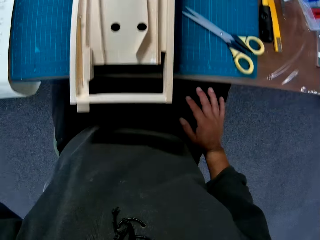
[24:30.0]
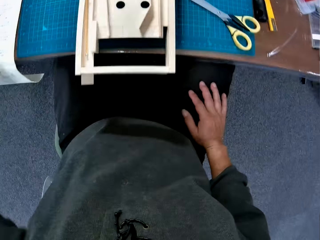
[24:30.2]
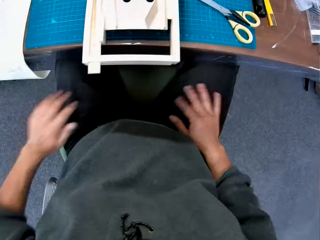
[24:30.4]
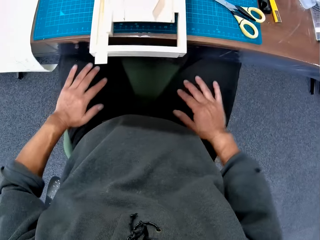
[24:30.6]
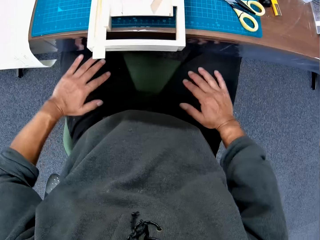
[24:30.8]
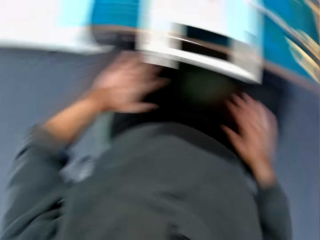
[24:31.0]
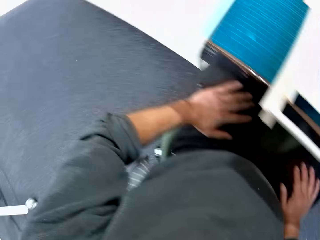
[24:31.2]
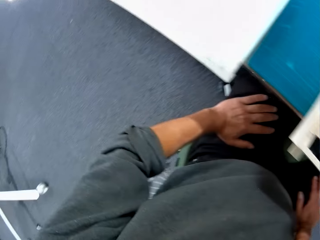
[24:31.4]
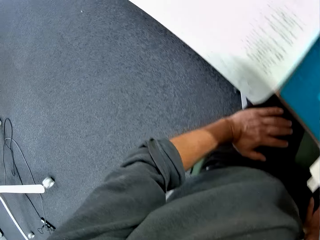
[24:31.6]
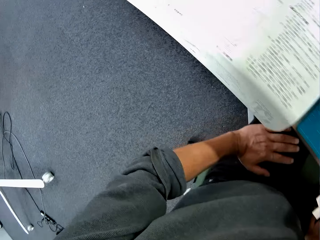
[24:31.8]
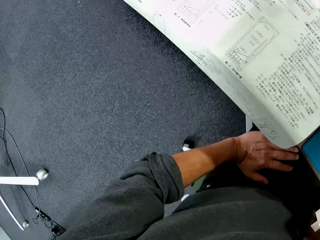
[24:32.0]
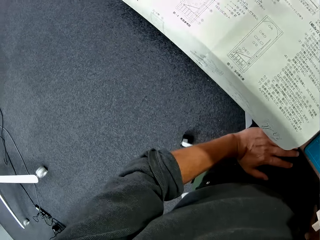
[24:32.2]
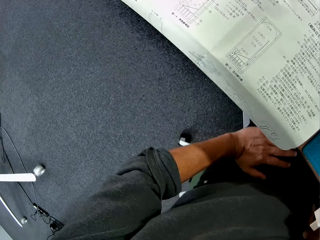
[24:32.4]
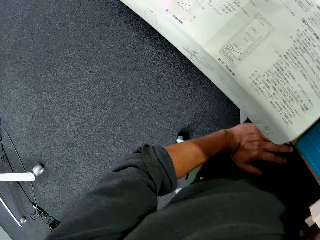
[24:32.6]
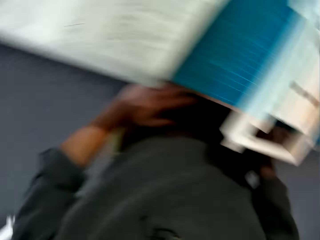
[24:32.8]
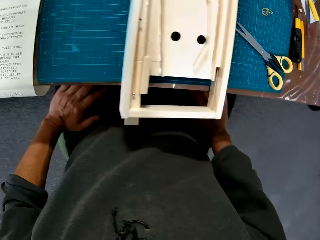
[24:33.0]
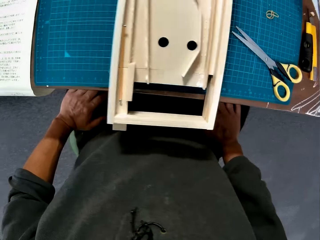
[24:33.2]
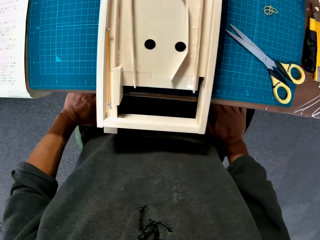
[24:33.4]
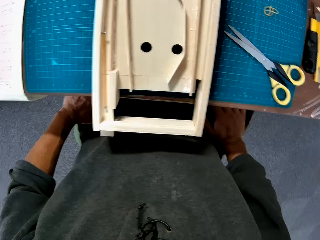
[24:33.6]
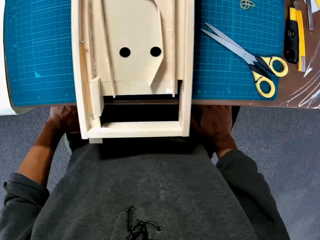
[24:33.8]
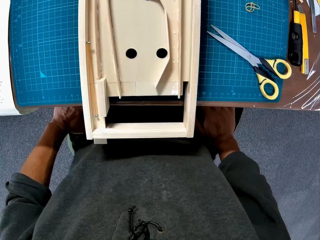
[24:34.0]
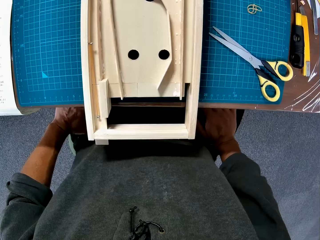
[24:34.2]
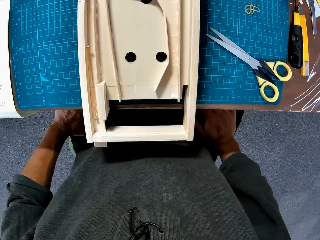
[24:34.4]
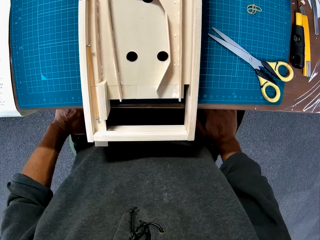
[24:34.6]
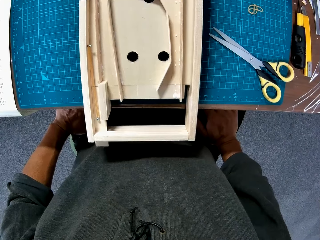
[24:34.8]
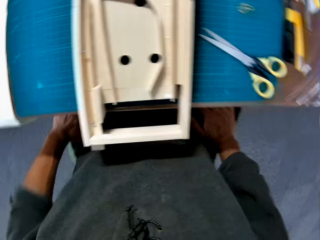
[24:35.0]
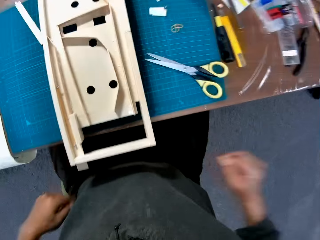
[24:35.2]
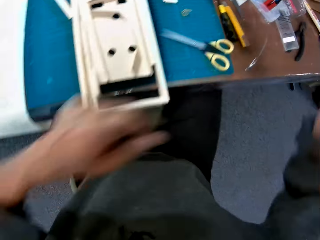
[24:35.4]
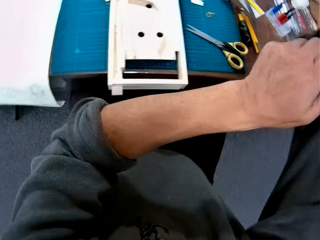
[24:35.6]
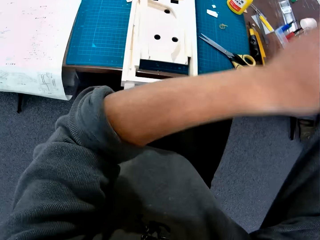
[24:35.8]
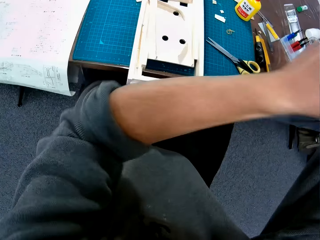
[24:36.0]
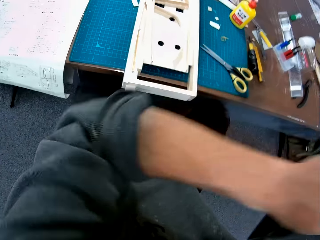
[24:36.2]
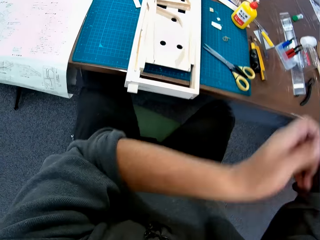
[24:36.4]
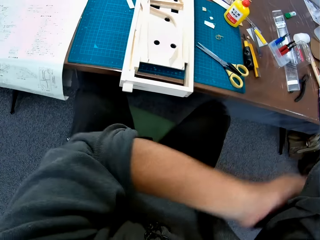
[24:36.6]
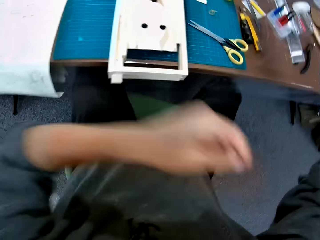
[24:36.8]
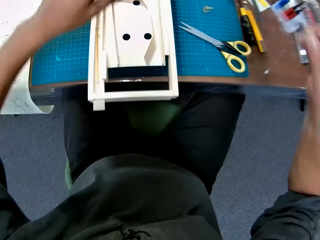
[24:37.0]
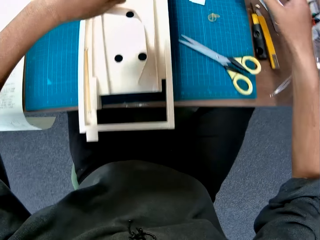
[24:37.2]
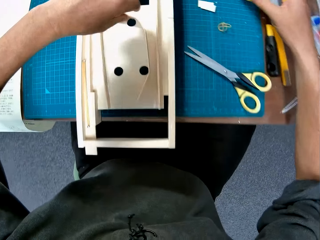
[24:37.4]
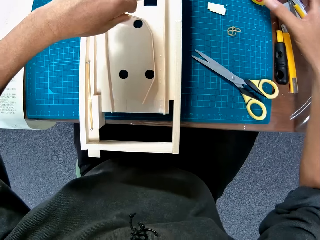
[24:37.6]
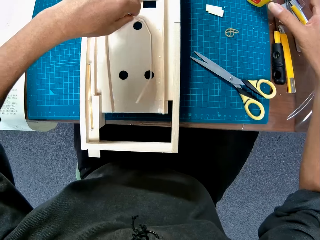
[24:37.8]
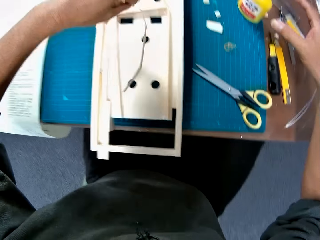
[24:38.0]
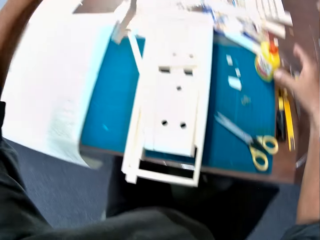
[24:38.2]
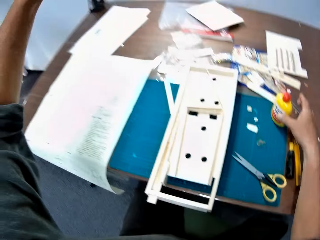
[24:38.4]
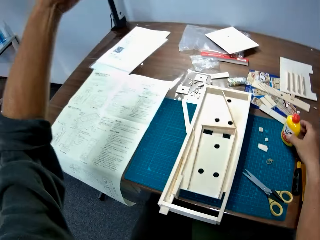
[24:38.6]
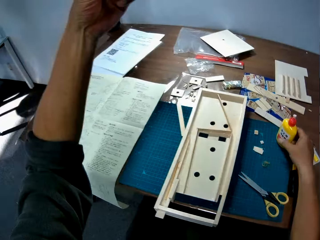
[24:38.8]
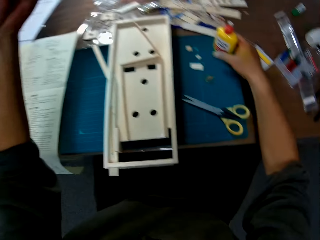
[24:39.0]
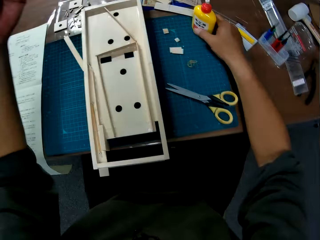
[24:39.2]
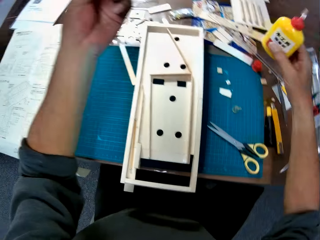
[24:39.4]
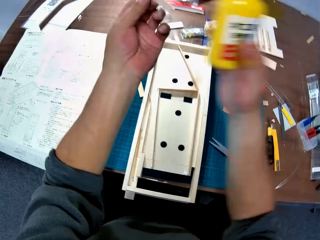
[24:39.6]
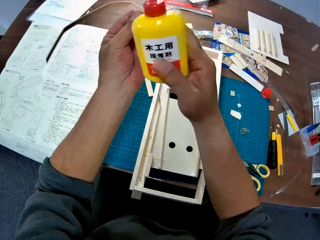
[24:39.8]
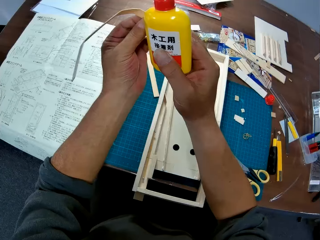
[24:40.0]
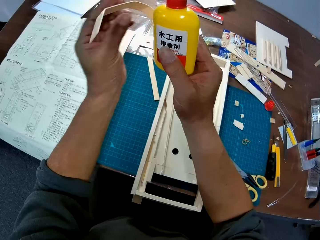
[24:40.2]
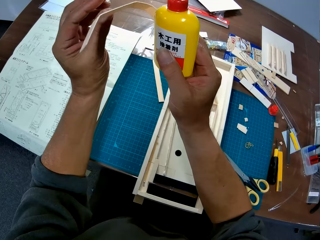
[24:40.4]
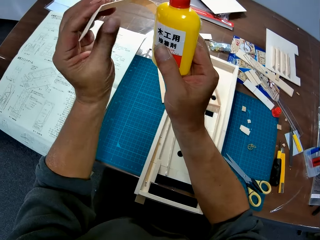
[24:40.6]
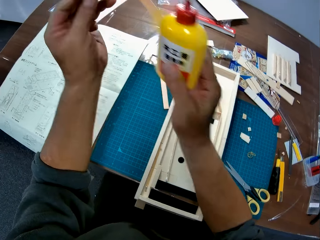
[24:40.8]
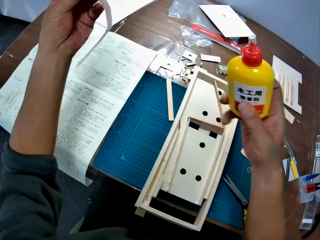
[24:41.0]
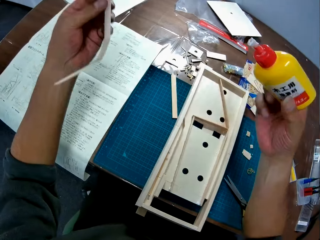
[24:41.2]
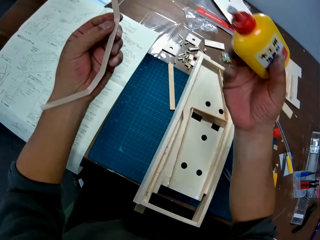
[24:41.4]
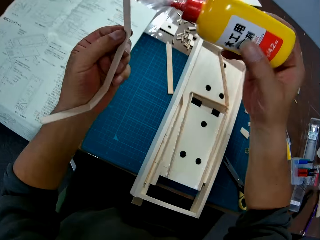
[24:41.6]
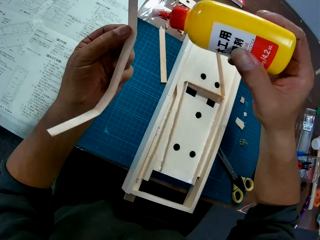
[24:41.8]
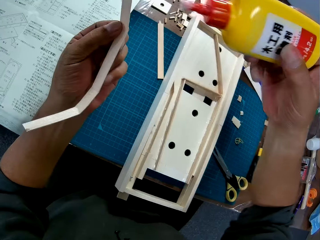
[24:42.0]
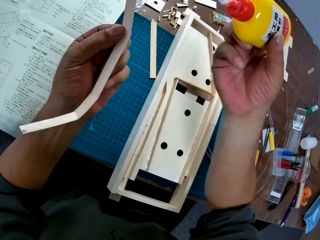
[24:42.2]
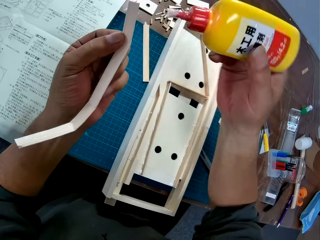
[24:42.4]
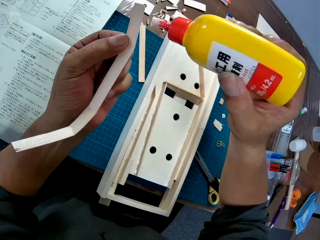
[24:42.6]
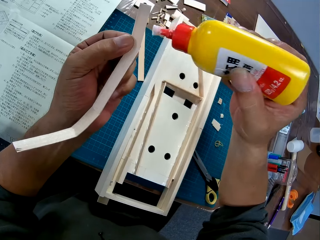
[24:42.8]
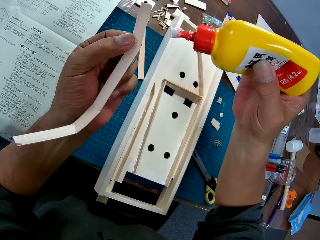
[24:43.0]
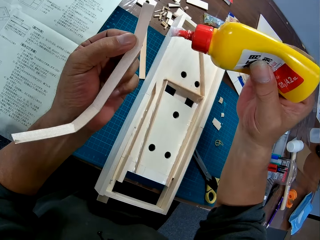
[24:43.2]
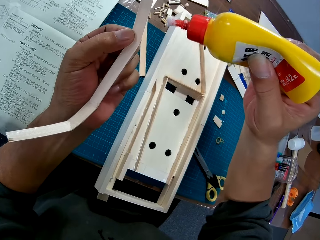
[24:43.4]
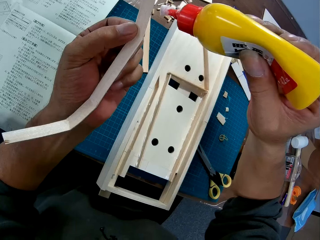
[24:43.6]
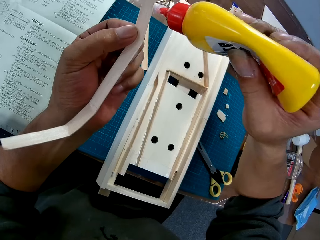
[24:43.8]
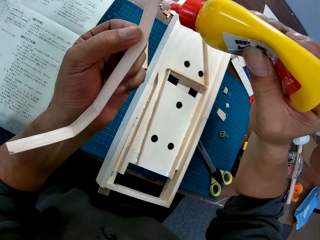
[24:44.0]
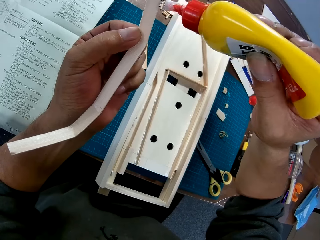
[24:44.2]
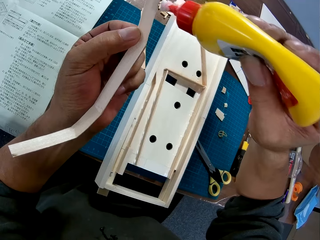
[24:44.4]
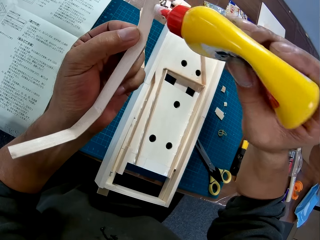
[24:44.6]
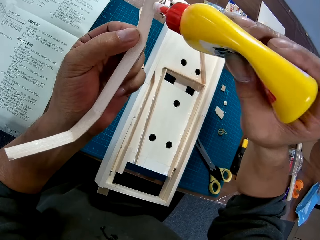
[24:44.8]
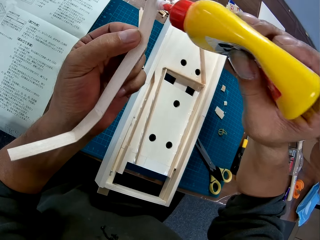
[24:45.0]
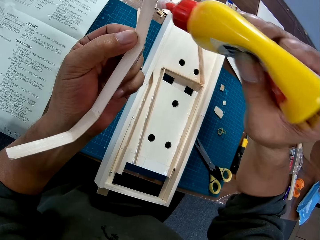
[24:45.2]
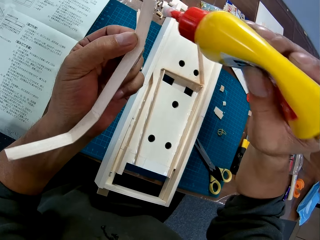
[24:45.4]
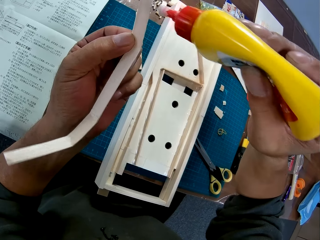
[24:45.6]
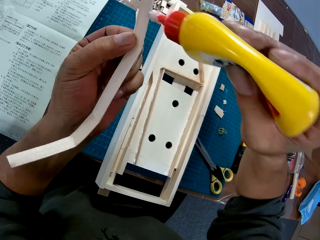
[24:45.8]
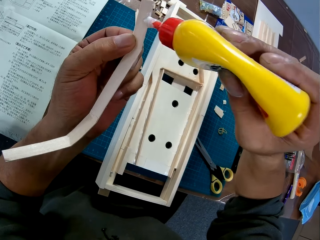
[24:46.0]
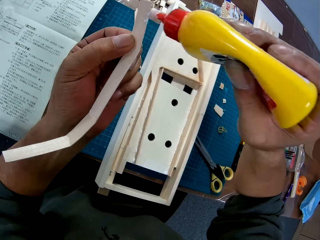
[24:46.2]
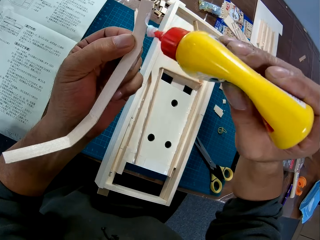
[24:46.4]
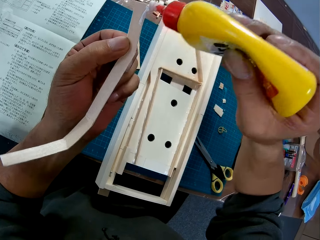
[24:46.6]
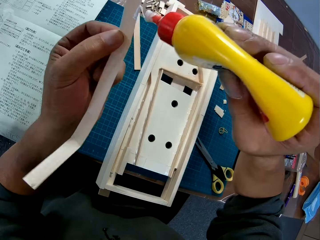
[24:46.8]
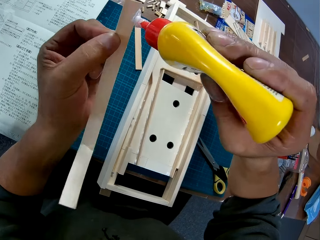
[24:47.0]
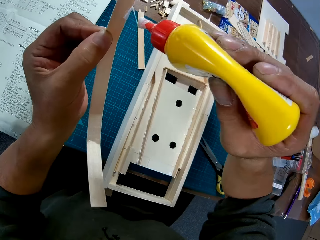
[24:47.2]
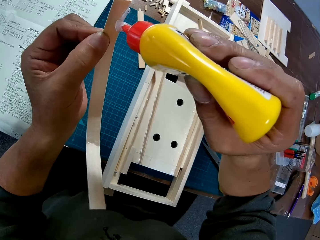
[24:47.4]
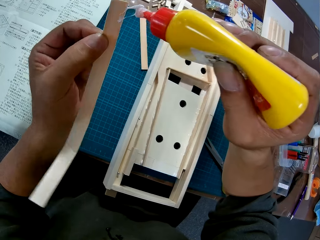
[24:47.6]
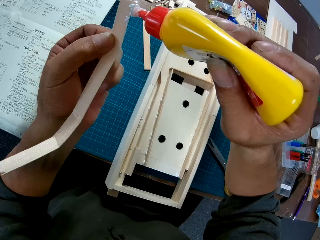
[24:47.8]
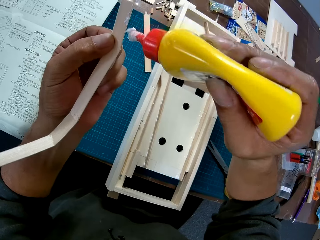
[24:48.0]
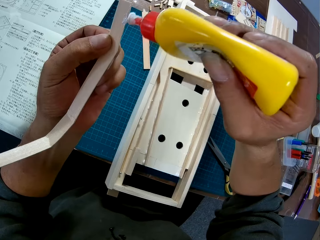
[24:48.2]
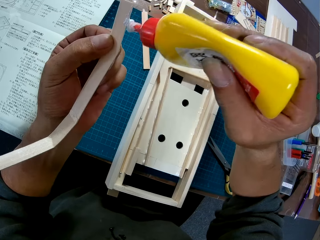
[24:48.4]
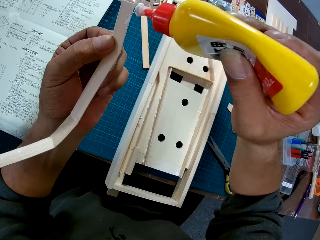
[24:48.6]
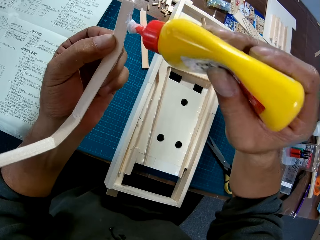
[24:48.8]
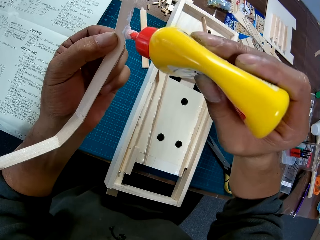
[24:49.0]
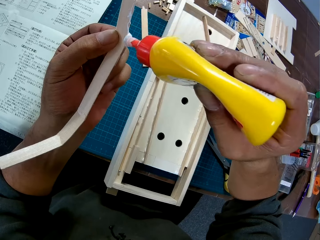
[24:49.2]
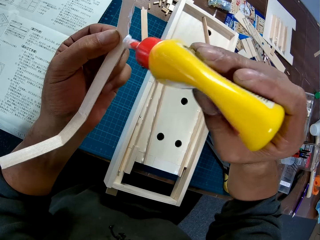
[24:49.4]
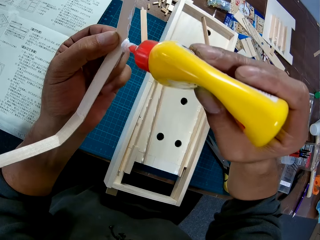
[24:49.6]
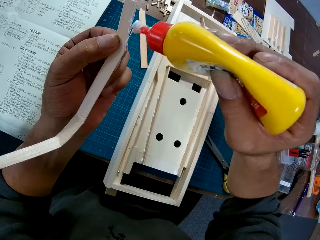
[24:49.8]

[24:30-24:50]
The camera wearer places his hands on his lap. He adjusts the sleeves of his clothes with his left hand. He puts his hands up. He picks up the piece of wood with his left hand. He picks up a bottle from the table with his right hand. He applies glue to the piece of wood.
